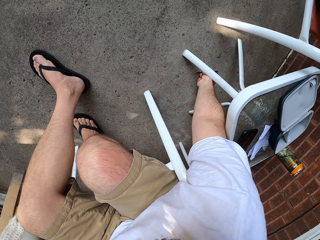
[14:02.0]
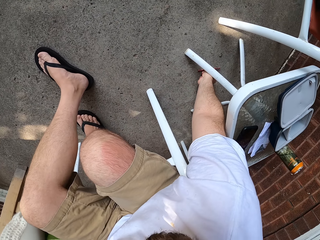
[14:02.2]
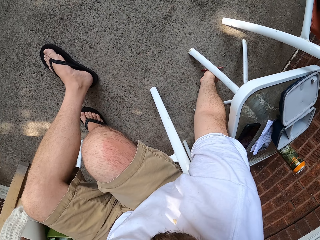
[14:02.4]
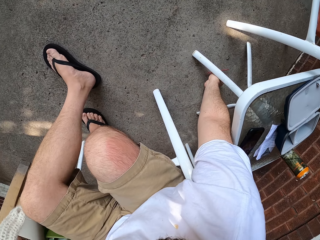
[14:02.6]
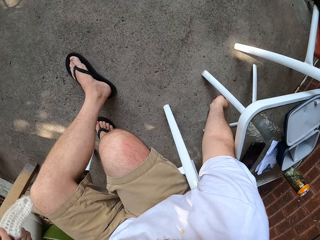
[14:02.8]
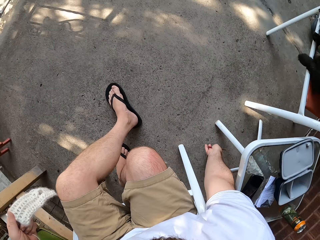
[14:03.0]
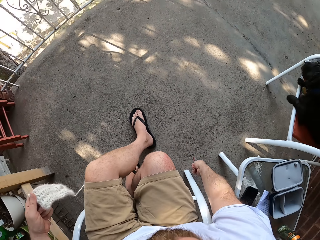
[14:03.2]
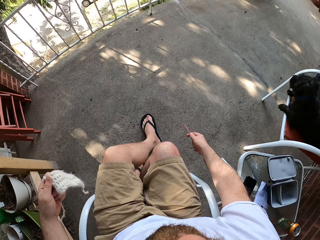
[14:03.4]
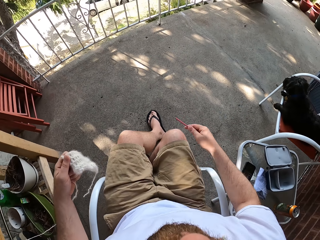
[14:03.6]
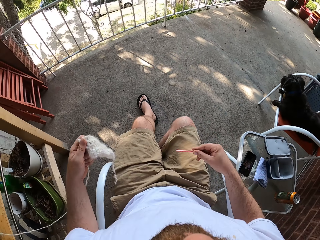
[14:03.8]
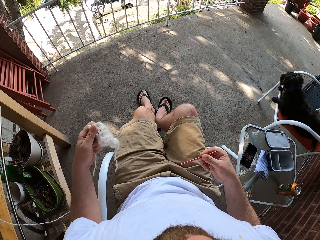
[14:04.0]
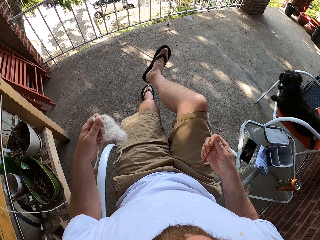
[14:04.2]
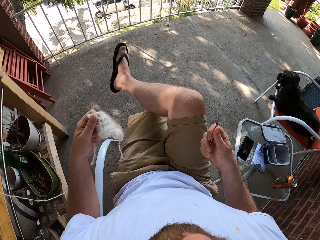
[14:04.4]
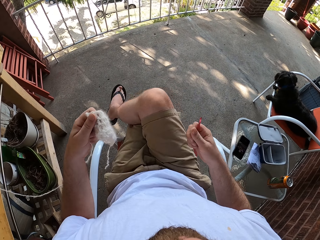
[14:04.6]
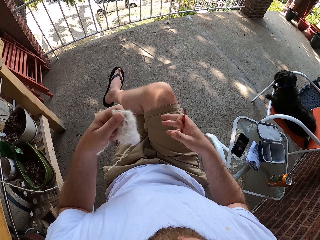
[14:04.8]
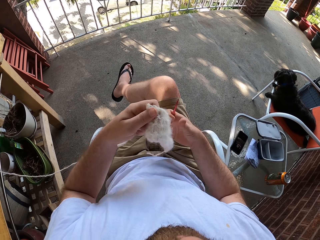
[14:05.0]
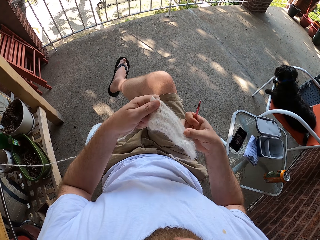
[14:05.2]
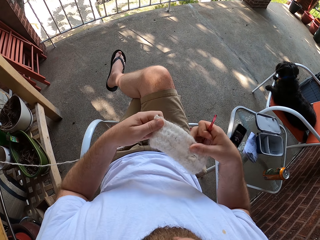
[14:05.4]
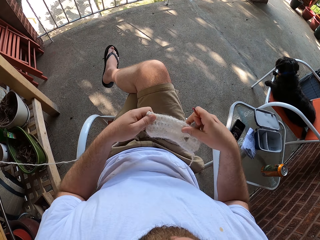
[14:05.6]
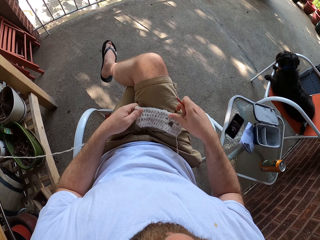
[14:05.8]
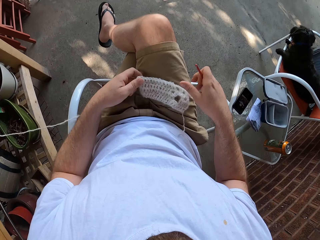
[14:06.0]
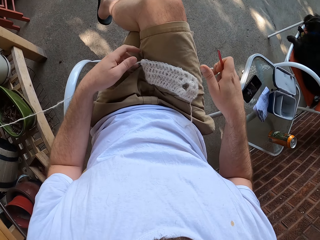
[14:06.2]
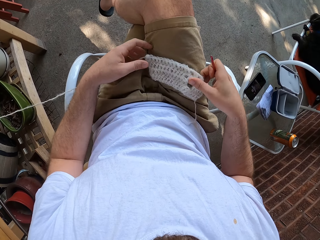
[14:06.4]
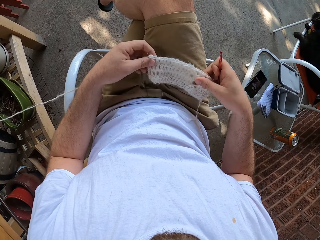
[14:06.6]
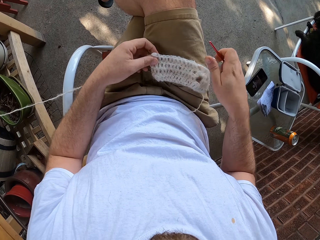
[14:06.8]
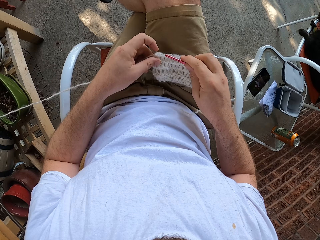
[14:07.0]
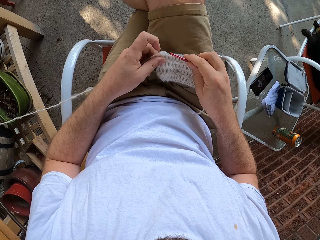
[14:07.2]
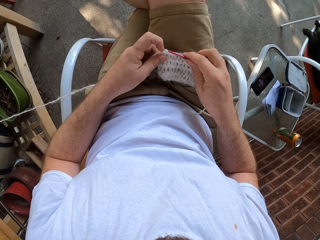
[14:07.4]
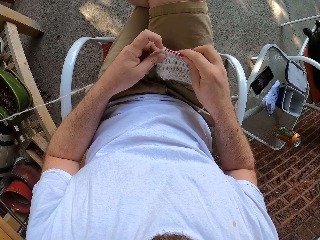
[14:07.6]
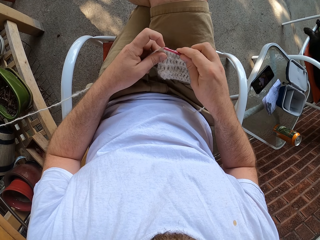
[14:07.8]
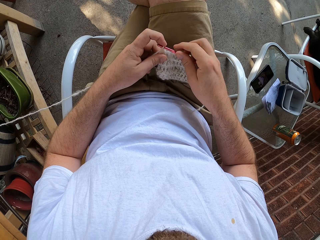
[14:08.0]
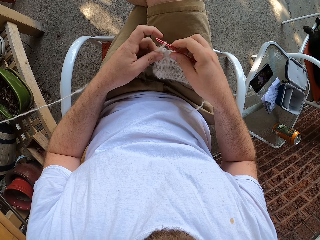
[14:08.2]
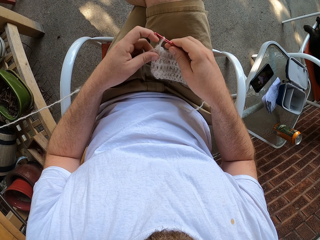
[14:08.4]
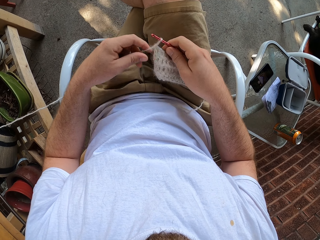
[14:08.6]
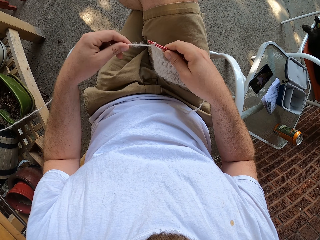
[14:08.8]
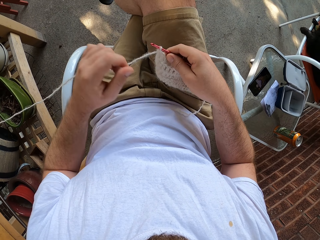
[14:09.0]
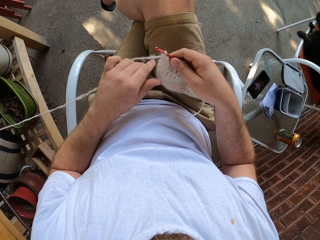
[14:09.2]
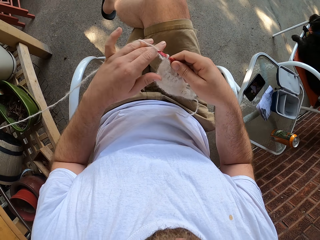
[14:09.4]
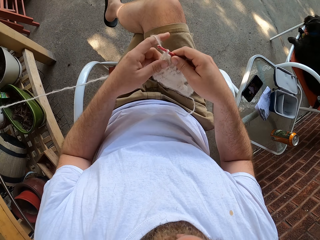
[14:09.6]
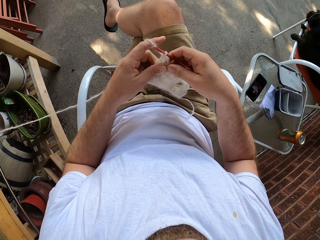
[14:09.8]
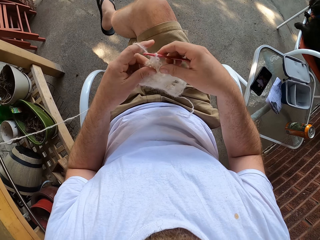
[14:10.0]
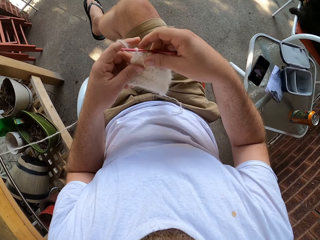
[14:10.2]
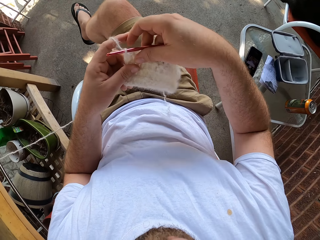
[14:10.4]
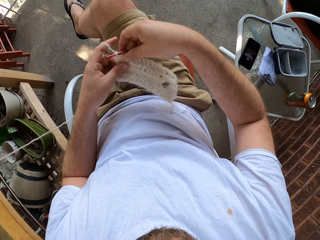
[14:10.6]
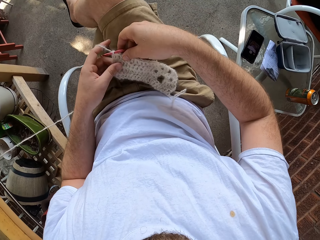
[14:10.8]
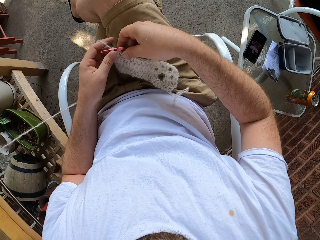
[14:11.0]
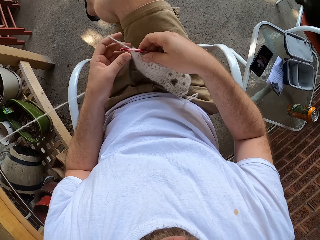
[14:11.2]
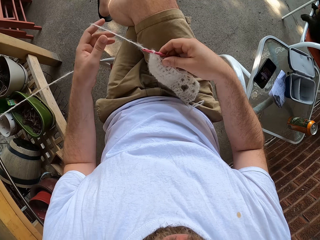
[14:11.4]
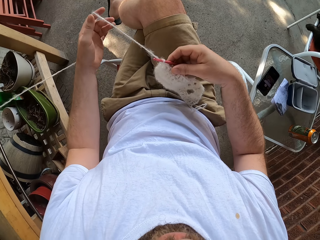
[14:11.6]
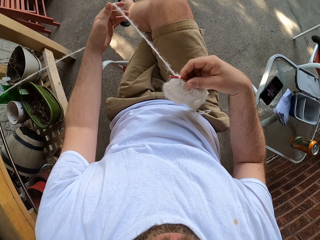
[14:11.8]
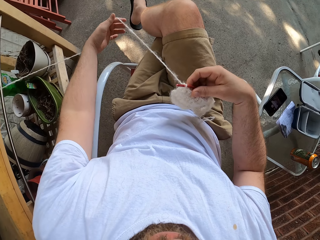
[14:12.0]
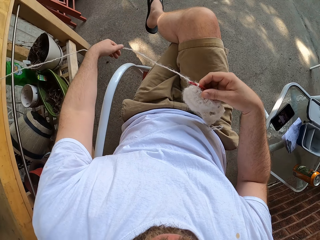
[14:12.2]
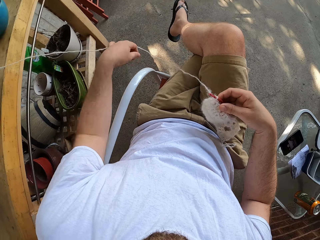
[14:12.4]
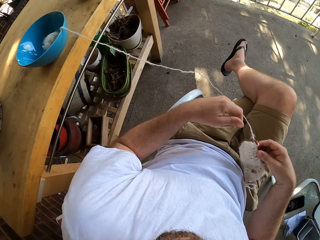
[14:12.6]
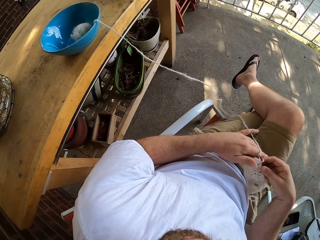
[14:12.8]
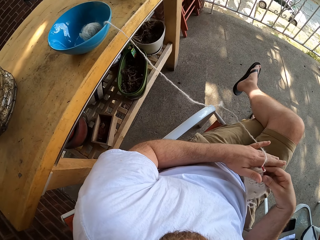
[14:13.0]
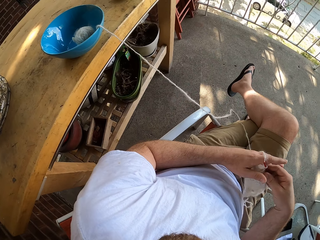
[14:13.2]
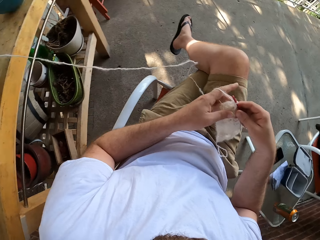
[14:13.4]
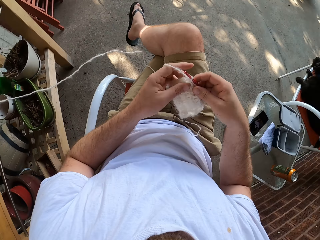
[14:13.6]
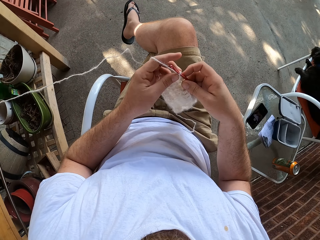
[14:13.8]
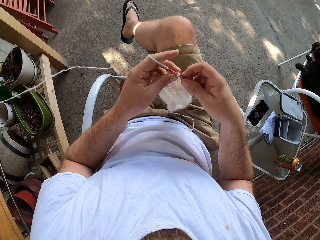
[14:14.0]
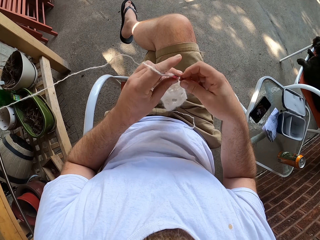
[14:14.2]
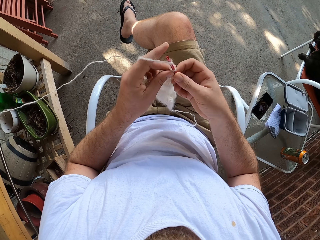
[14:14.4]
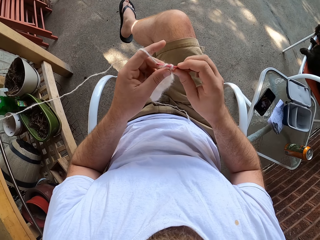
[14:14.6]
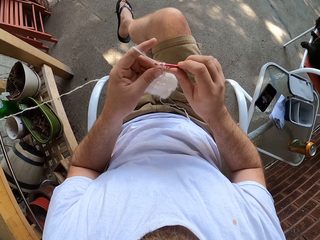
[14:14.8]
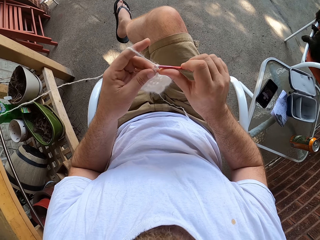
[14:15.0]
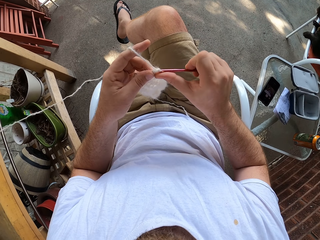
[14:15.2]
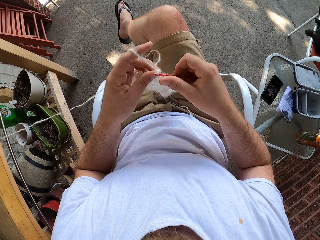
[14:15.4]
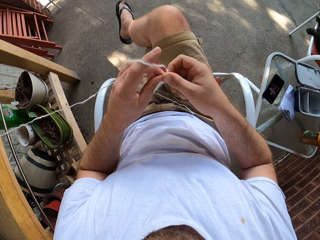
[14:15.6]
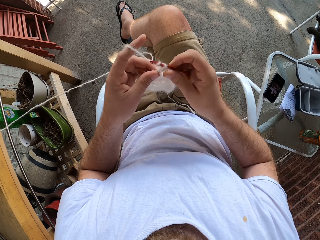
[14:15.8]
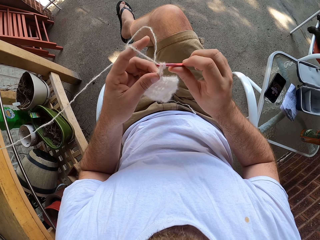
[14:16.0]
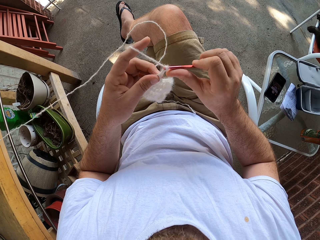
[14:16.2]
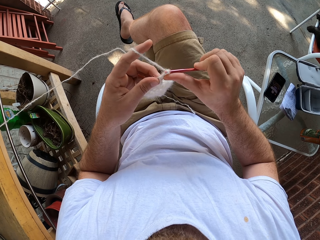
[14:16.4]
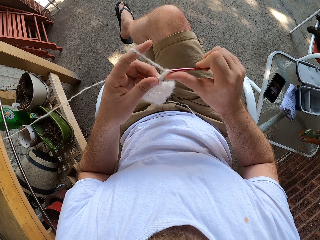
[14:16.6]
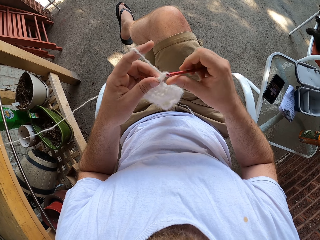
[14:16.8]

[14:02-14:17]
The camera wearer puts the leg on the other leg. He touches the yarn or fabric in his left hand with his right hand. He places the yarn on his leg with both hands. He hooks the knitting needle in his right hand on the yarn in his left hand. He puts the crochet on the fabric. He lifts the yarn from his leg with his right hand. He touches the yarn in his right hand with his left hand. He places the yarn on his leg with both hands. He adjusts the yarn with his left hand. He stretches the thread. He touches the yarn in his right hand with his left hand. He knits the yarn with the knitting needle in his right hand.

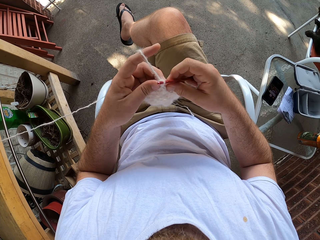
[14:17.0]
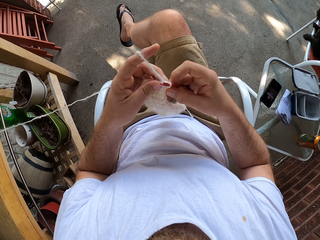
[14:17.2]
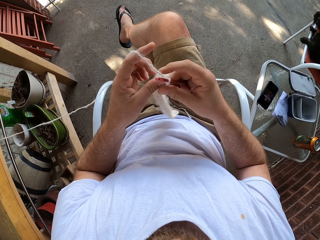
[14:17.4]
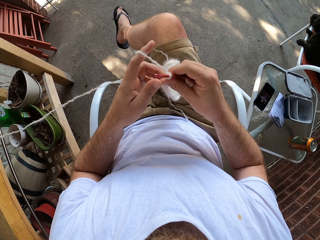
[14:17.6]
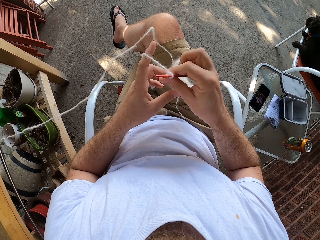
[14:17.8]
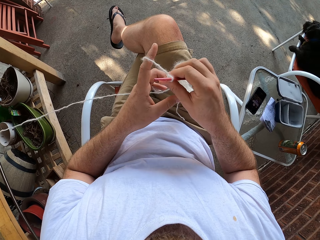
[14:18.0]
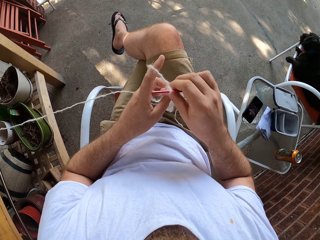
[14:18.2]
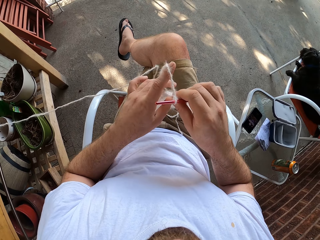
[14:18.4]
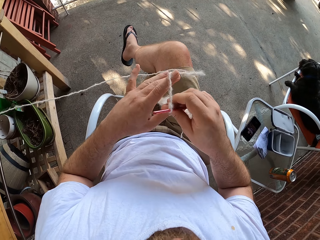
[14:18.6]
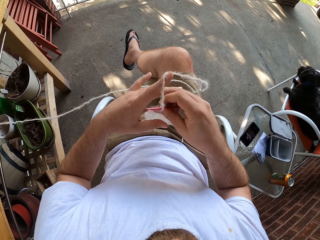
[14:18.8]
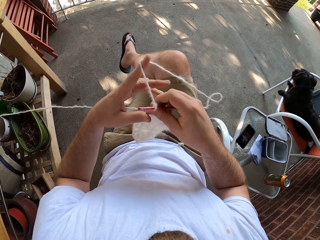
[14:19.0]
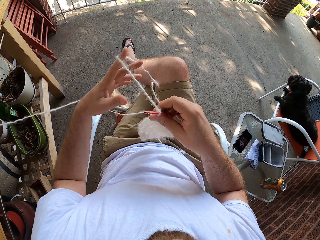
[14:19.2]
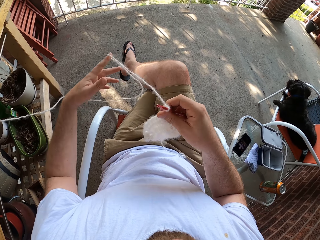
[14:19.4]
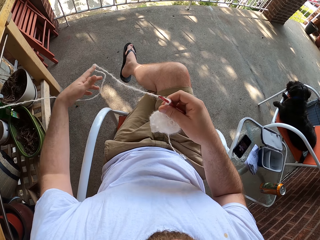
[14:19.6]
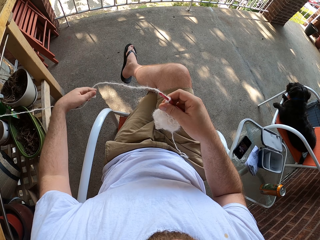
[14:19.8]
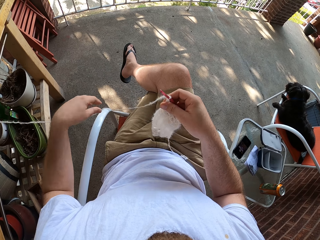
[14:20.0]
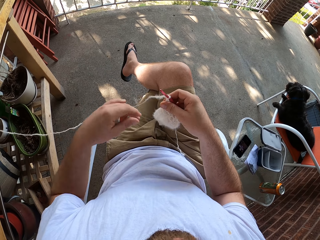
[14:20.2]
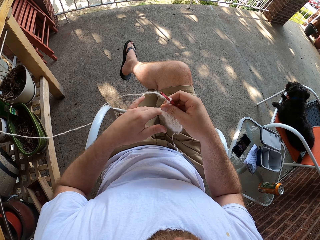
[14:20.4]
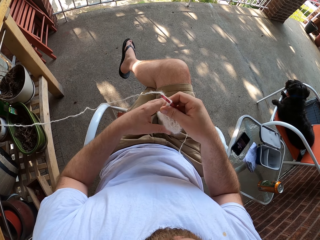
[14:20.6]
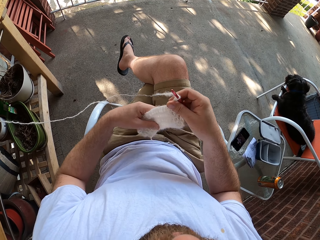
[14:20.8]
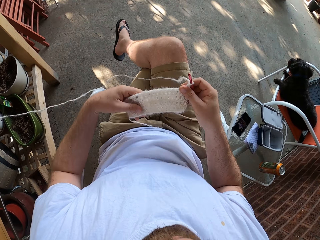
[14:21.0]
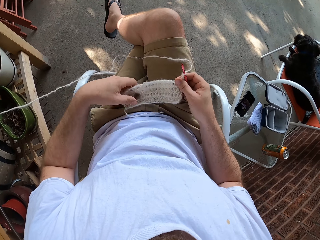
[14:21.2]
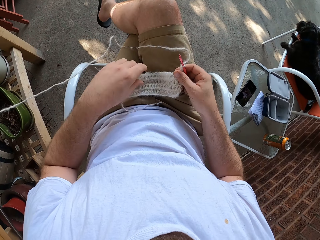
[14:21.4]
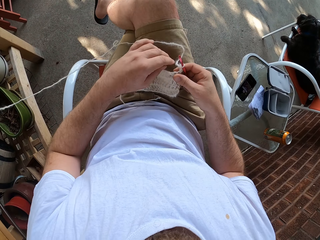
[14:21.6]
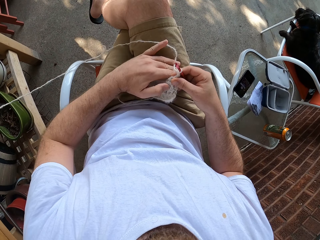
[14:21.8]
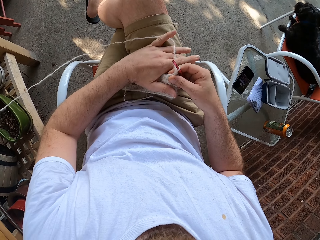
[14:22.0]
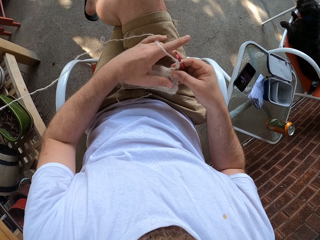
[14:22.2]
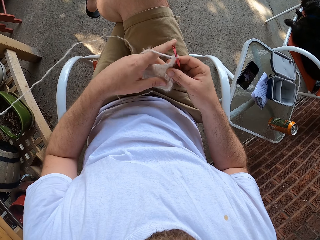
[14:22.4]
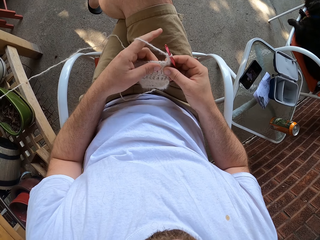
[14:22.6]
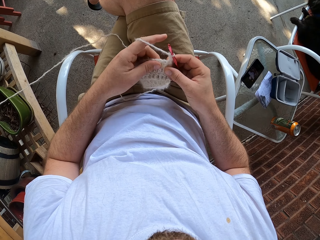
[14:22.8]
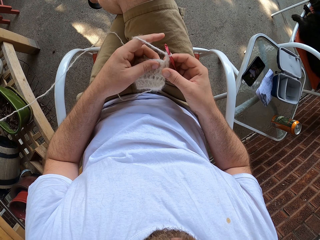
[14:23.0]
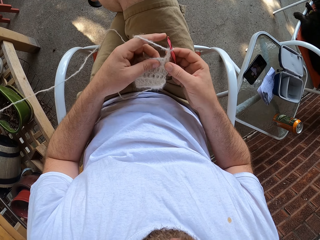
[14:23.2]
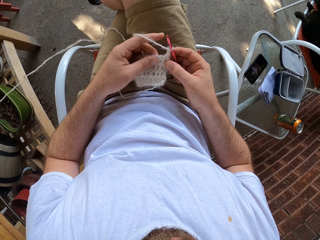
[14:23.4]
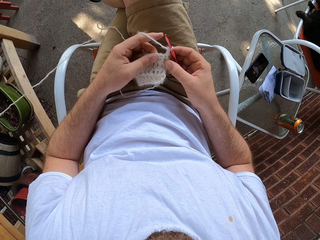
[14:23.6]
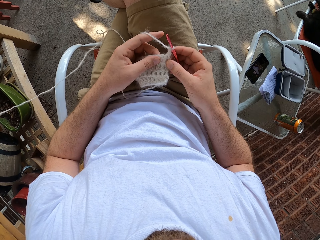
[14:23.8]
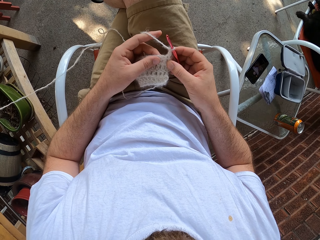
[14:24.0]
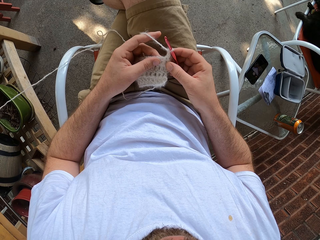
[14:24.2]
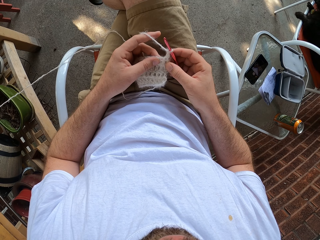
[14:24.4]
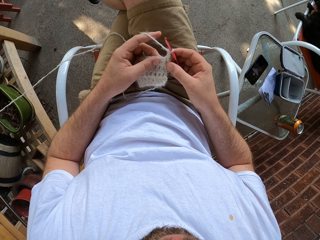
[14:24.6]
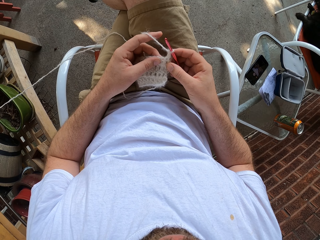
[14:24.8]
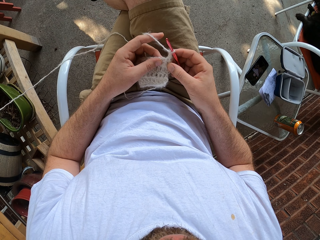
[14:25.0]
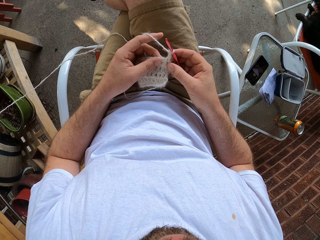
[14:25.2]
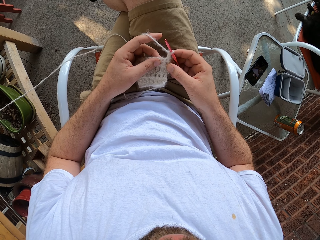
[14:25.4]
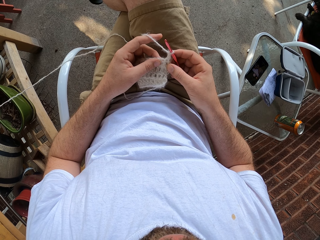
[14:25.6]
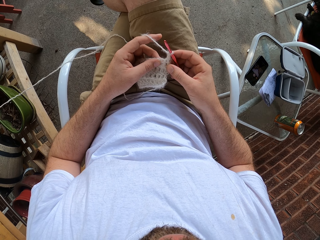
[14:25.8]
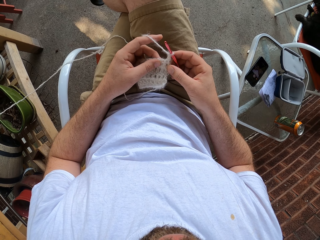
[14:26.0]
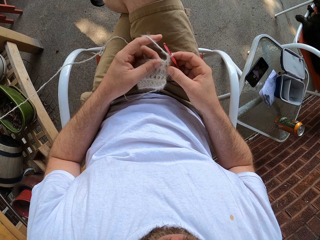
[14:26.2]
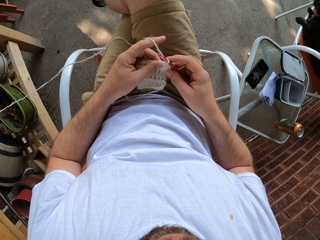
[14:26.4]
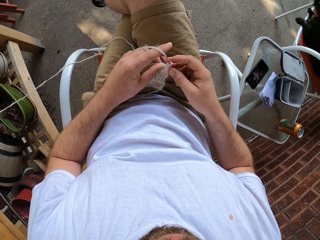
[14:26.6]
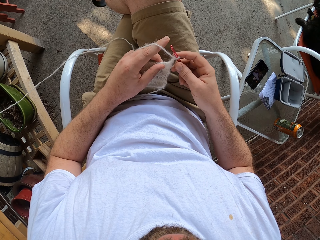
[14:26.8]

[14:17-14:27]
The camera wearer turns the fabric. He stretches the thread. He places the yarn on his leg with both hands. He moves the fabric on the thigh. He touches the fabric.
